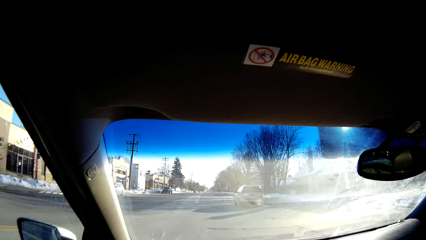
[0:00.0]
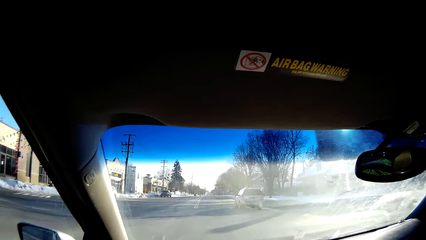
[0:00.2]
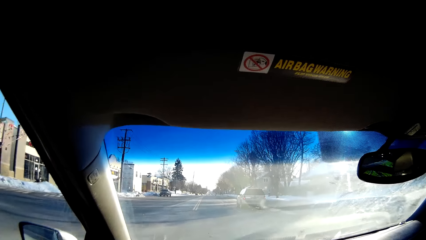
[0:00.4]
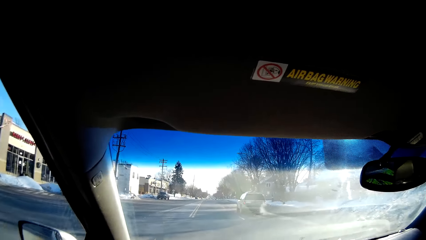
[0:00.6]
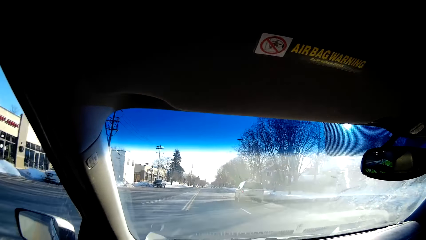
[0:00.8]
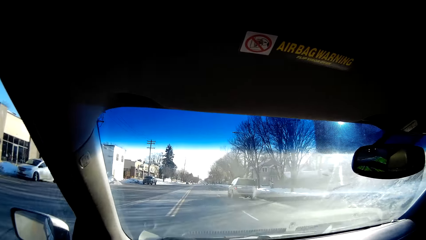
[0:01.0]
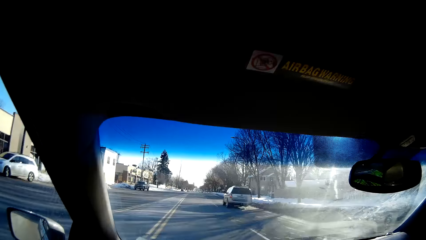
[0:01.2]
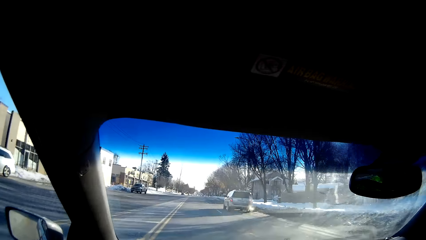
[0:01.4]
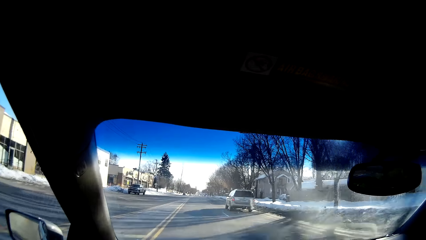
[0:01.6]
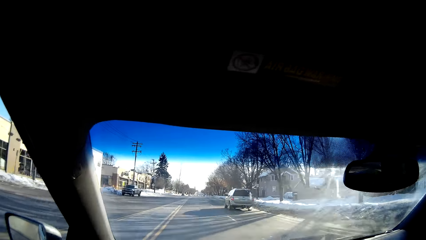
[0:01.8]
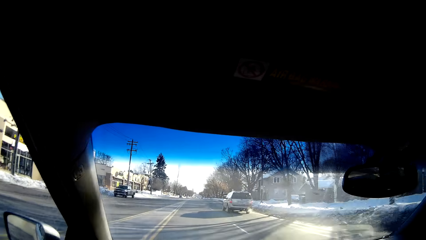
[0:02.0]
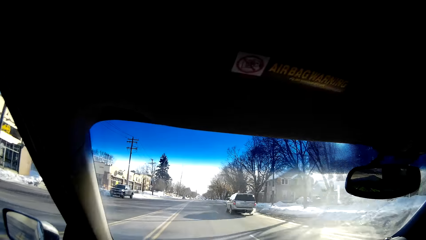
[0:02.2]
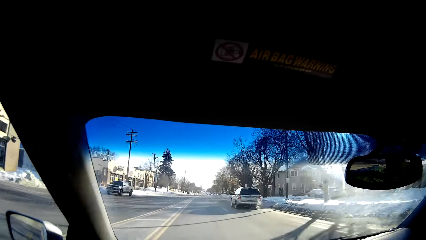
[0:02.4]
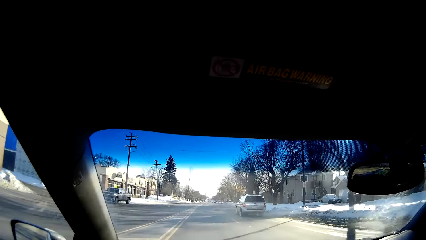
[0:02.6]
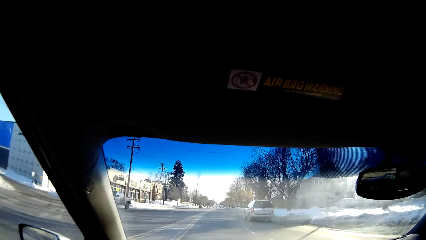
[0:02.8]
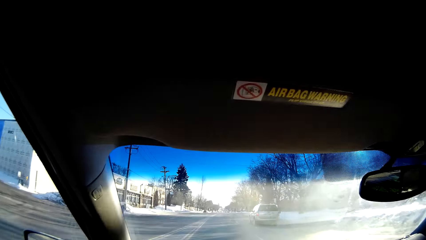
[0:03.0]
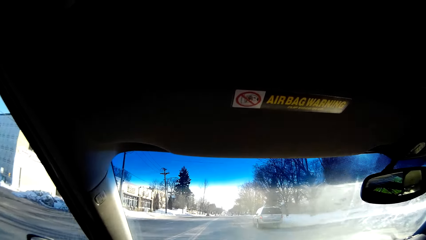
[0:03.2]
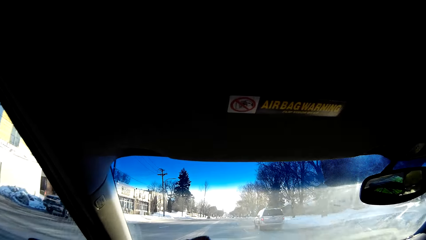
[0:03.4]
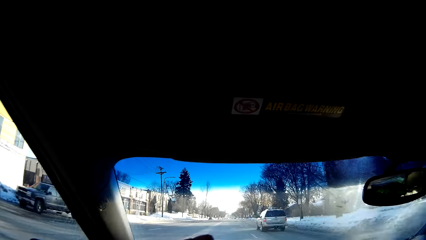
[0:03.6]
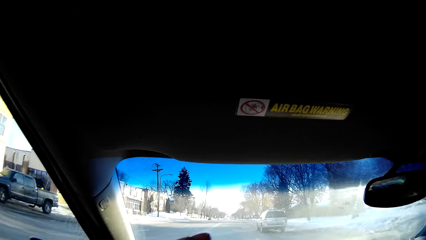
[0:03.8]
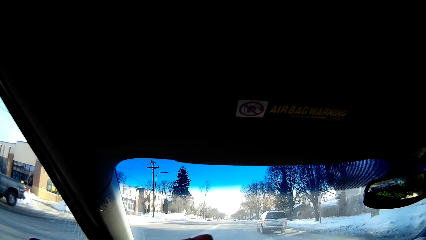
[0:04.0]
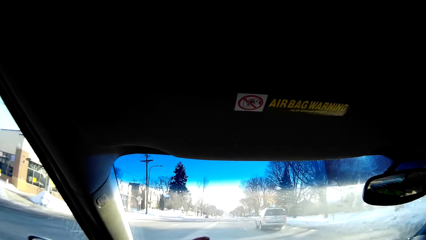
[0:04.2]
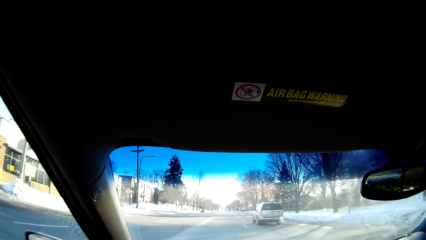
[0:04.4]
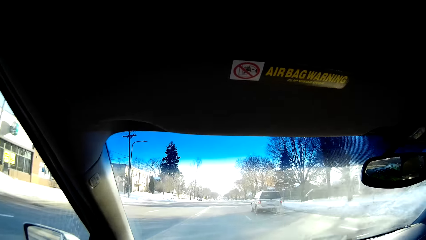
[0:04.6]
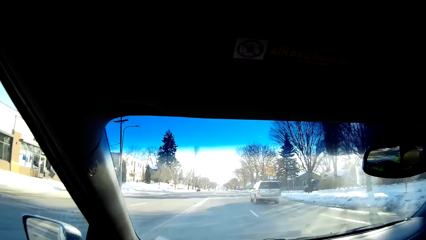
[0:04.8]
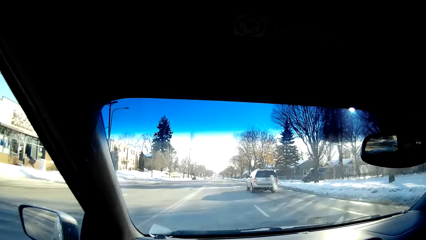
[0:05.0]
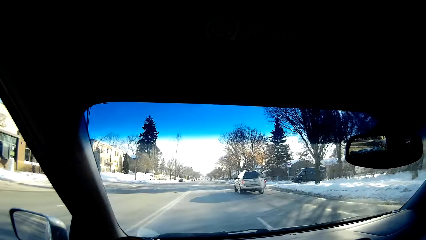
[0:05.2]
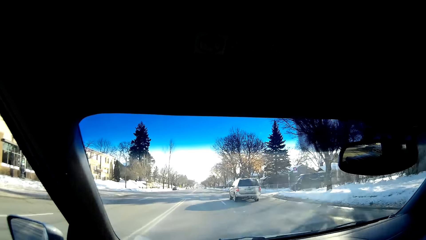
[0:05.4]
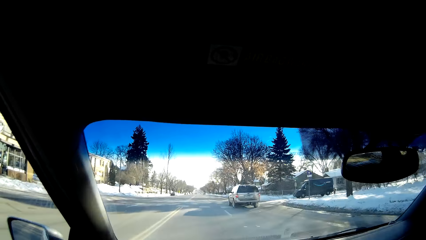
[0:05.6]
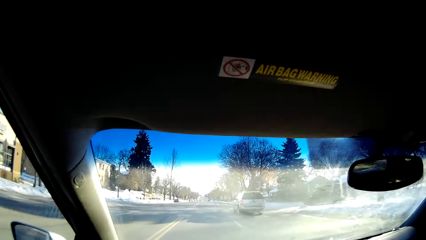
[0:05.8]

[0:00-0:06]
The camera wearer drives a car on the road.
